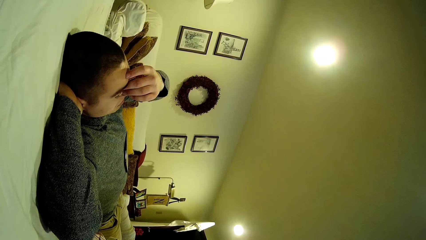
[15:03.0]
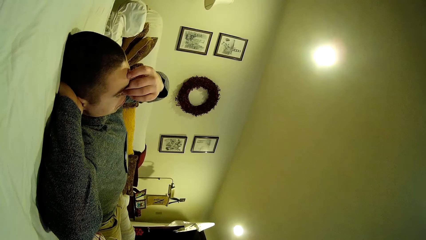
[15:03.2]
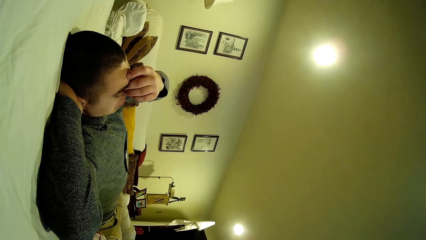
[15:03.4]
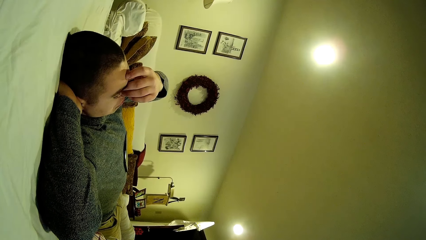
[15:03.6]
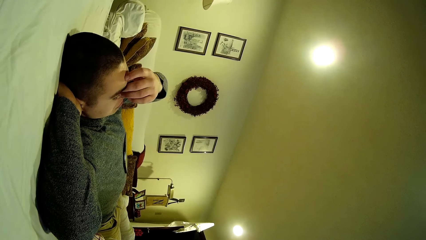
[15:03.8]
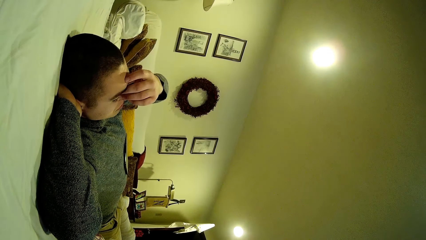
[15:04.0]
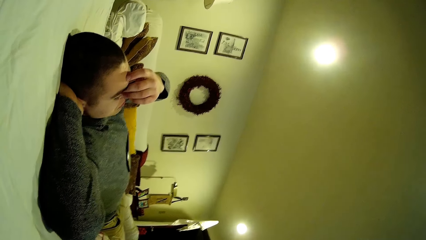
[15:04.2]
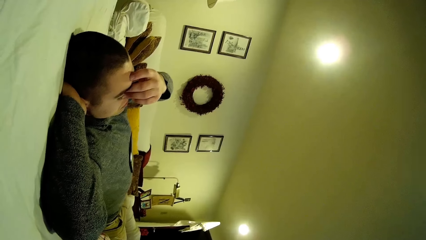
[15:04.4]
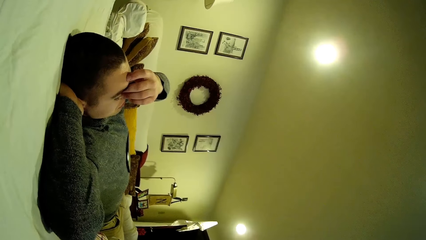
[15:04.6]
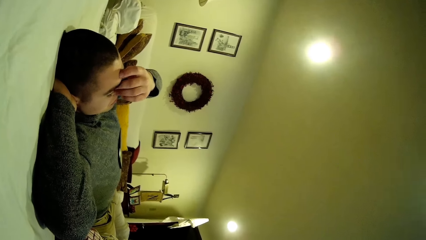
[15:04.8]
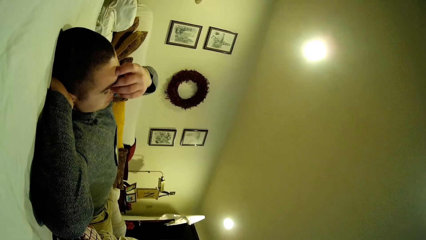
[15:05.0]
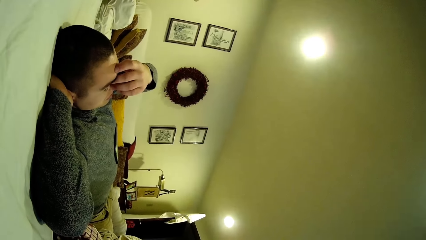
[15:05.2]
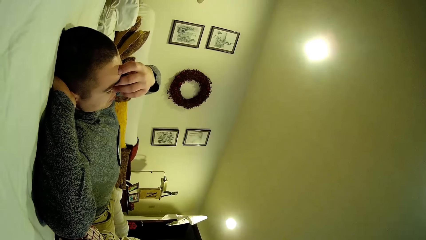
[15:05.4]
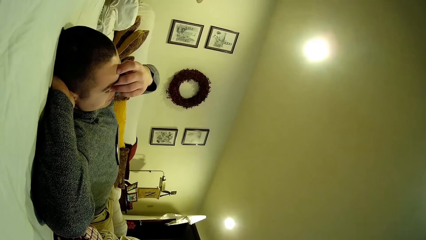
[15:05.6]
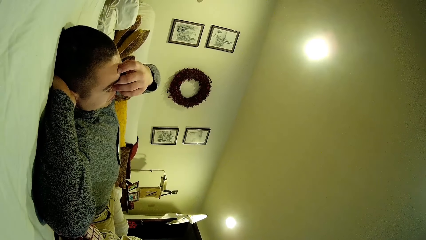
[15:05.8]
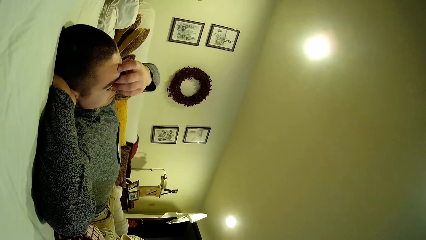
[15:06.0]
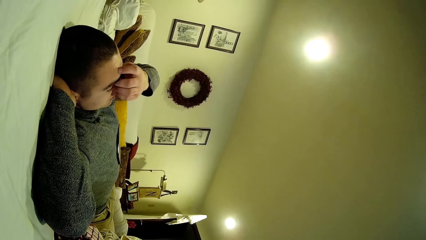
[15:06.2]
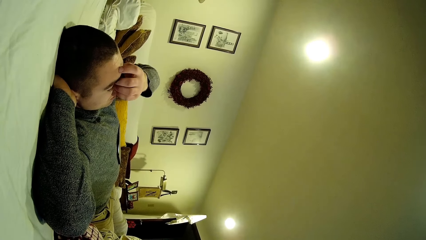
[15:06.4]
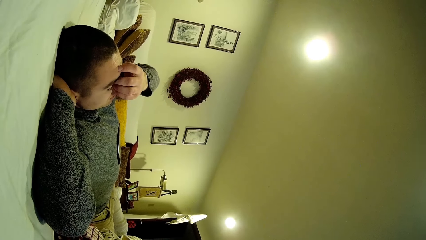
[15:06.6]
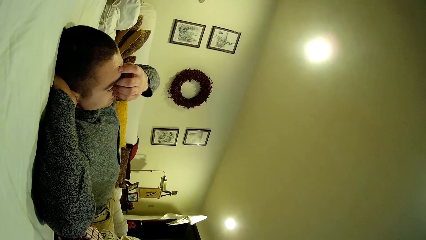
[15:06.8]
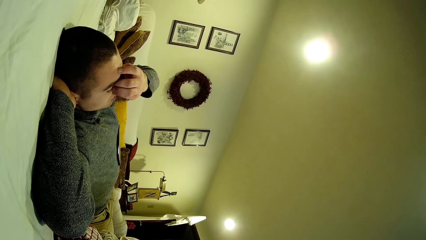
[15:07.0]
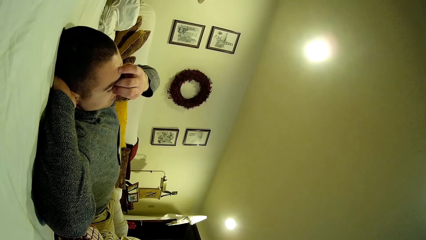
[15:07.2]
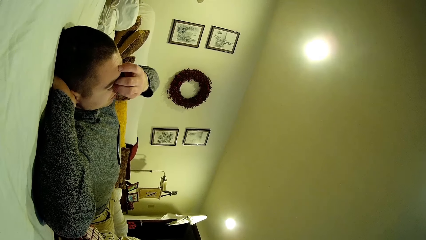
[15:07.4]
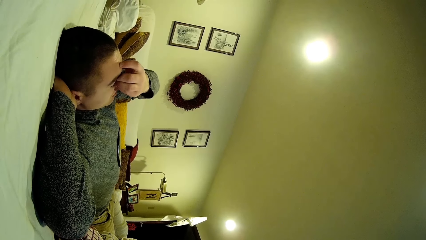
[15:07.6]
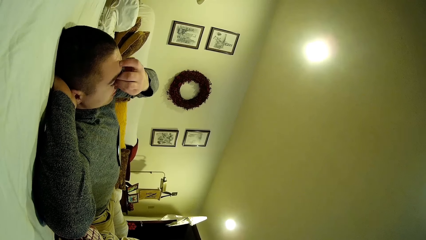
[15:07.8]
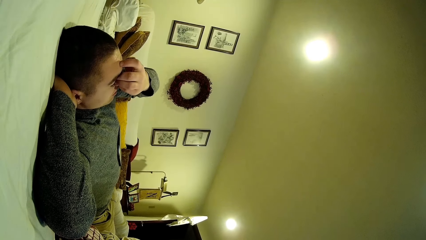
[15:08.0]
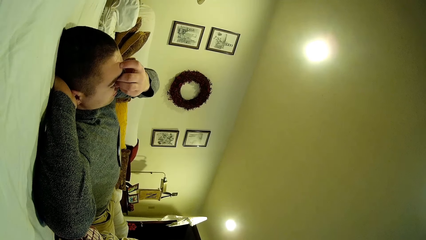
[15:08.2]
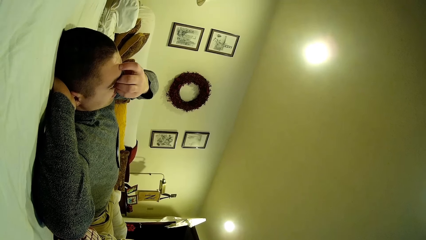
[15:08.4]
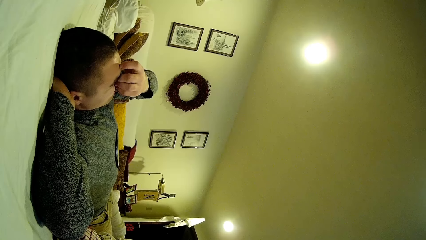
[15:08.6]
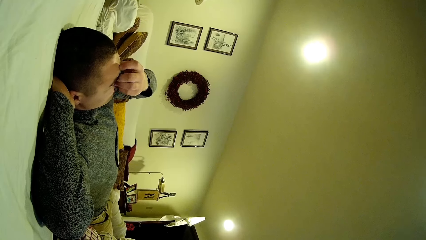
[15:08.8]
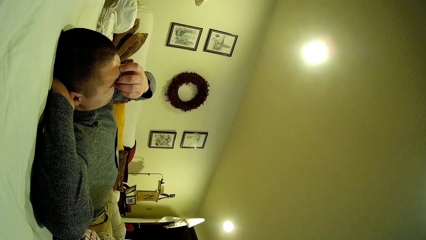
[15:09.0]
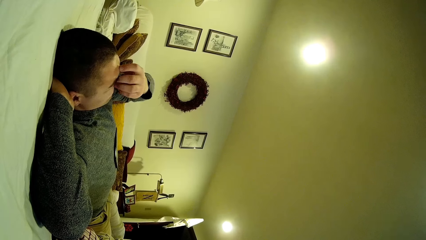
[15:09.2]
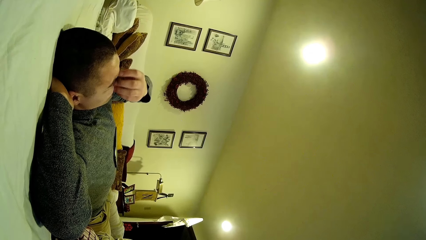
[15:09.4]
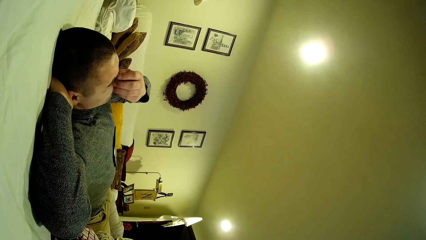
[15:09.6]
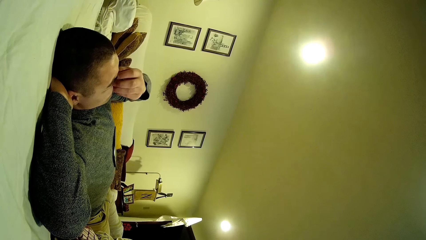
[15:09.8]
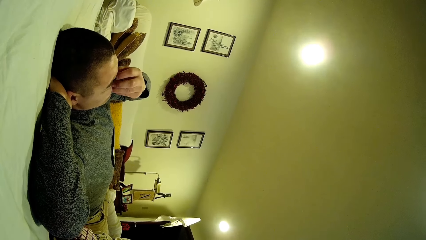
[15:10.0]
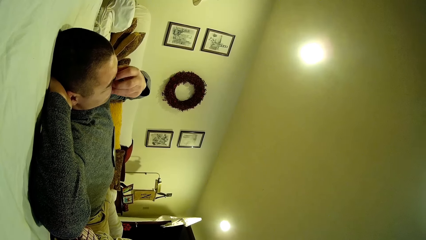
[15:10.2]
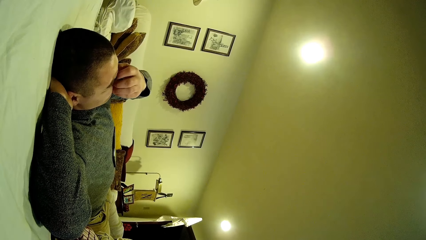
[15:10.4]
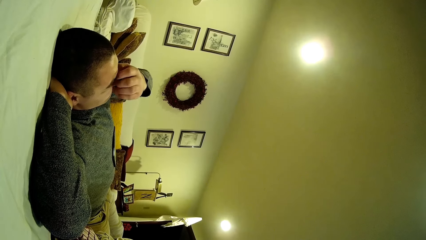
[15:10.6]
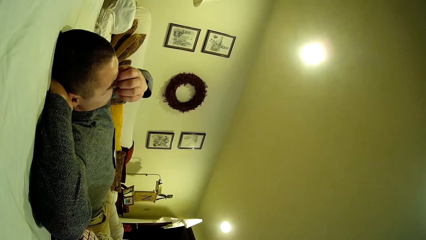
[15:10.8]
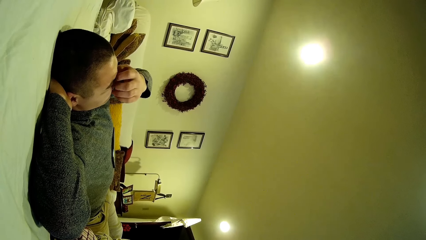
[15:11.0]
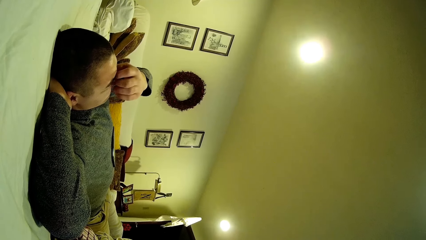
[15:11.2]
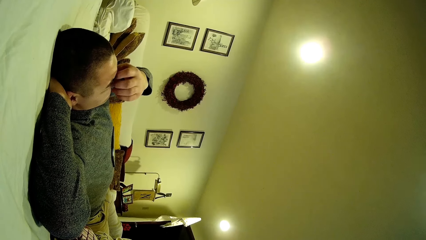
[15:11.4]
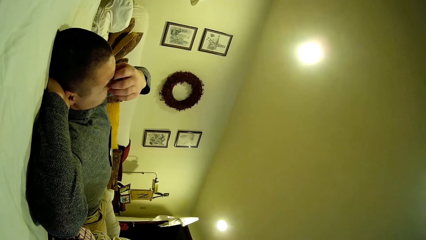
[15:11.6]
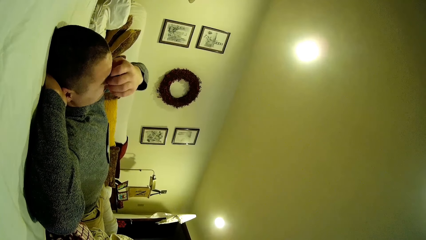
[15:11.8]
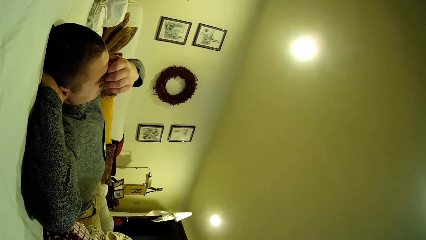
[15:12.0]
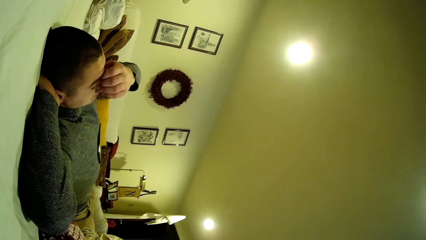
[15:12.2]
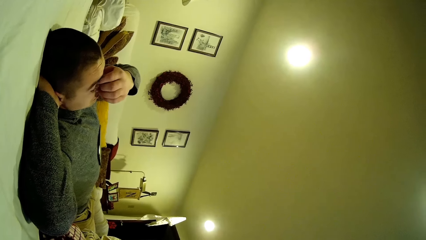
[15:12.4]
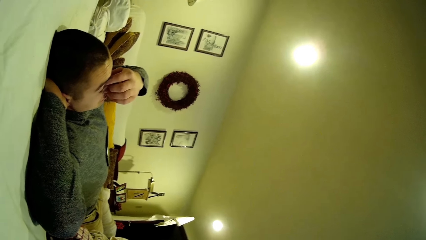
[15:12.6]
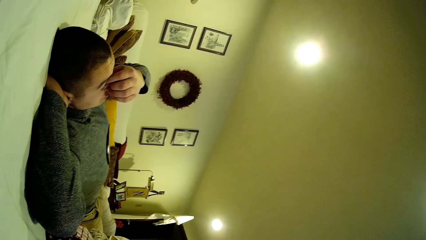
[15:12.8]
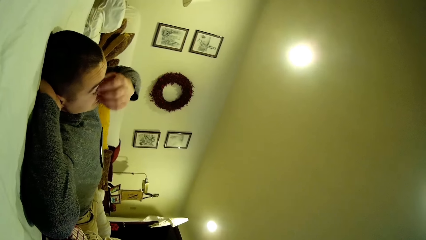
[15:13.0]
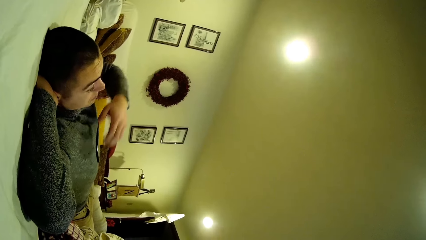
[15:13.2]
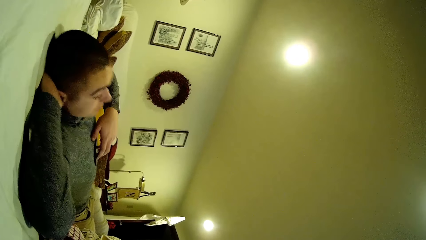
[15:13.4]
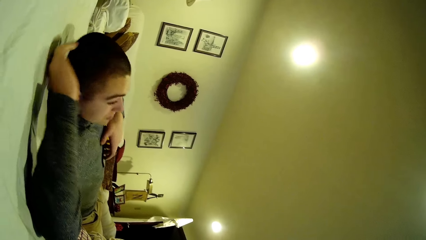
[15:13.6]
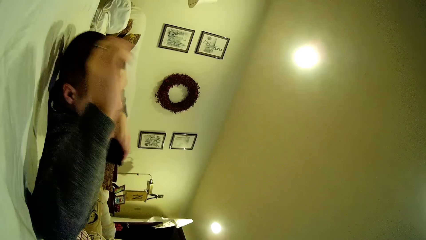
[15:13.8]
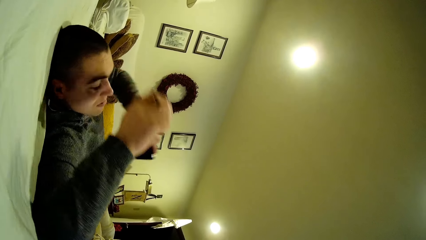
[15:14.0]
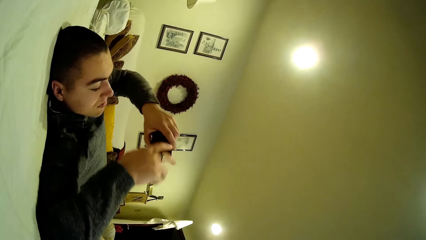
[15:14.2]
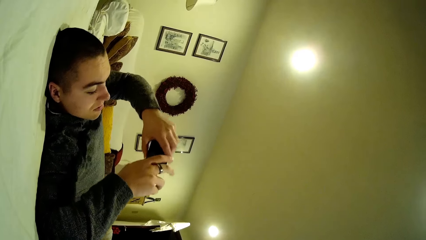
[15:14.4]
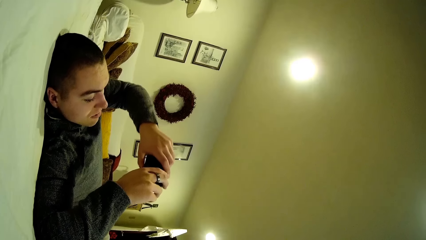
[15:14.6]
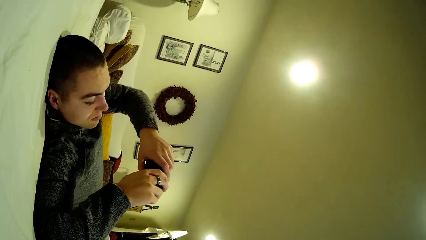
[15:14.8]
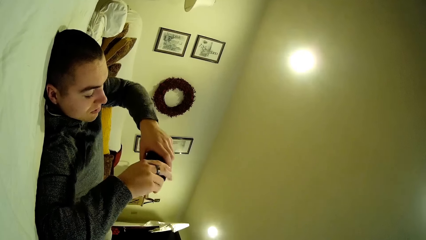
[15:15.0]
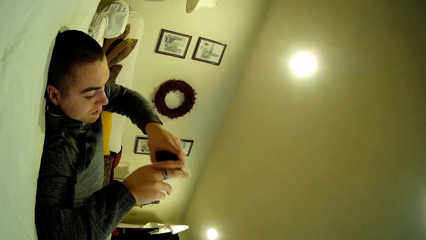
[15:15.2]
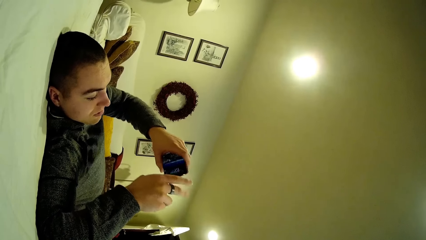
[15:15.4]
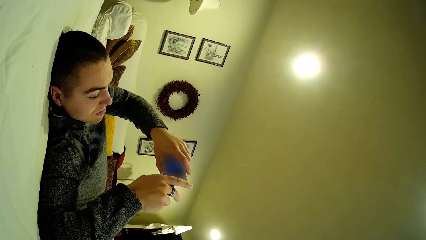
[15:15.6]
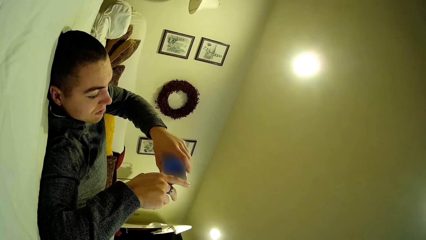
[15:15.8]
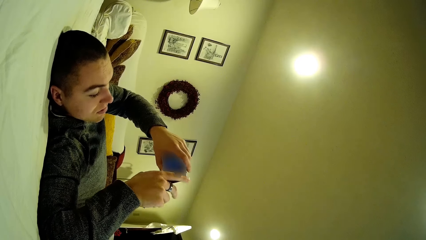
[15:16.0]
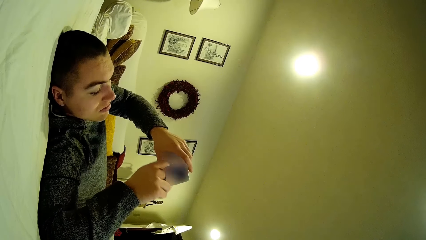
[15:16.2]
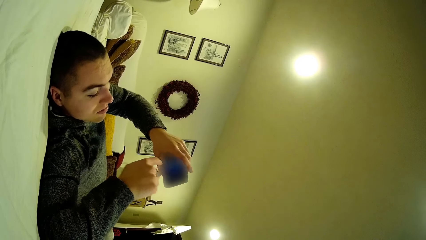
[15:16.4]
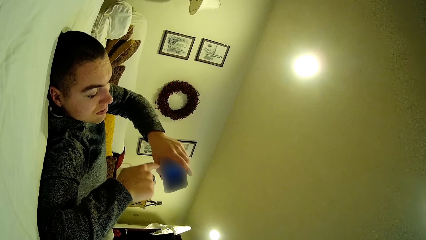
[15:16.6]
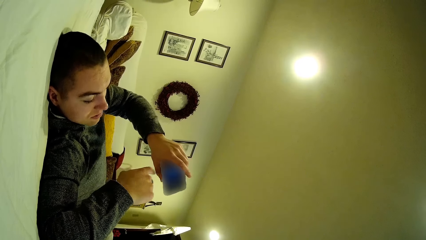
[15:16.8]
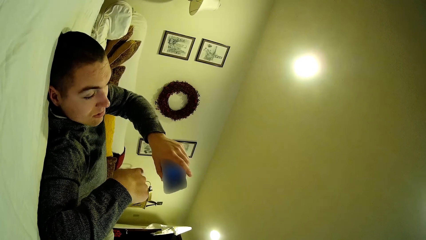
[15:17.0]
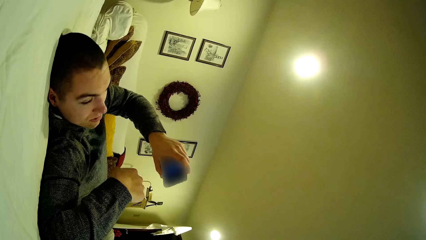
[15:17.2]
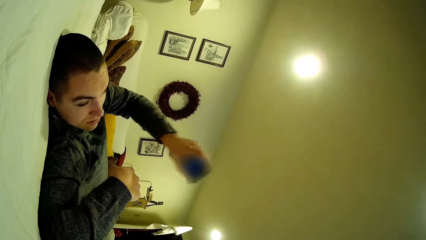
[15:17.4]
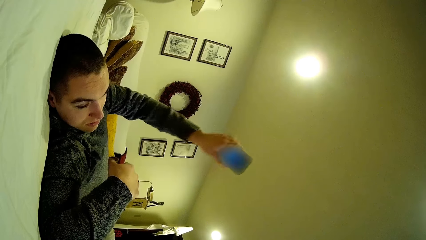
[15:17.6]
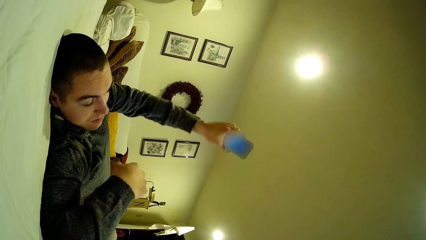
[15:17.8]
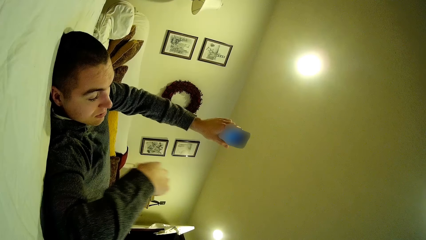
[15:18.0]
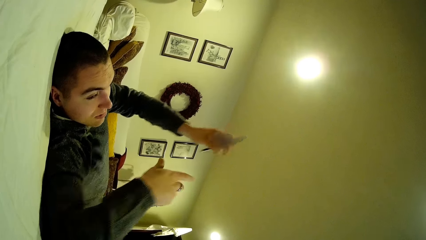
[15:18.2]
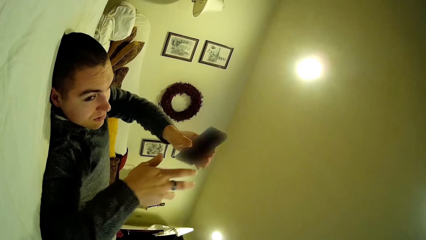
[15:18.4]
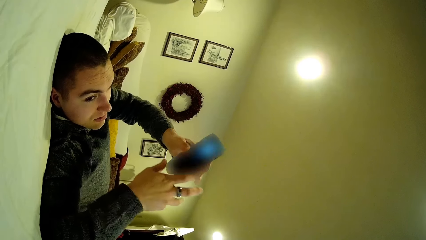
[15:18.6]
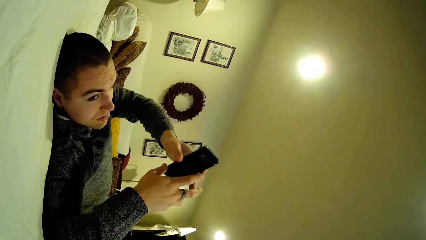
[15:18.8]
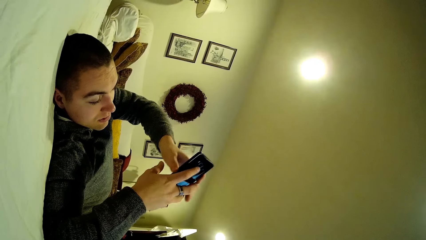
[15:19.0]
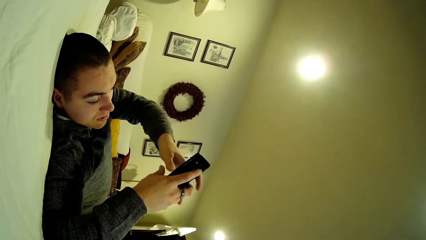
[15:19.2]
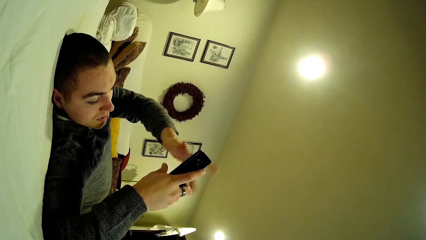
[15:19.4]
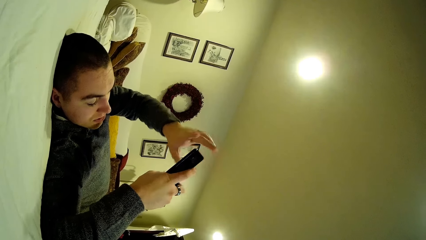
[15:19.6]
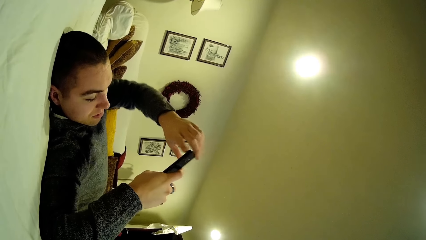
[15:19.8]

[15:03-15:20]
A man picks up a phone. The man uses the phone.
